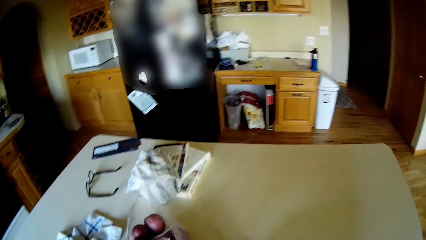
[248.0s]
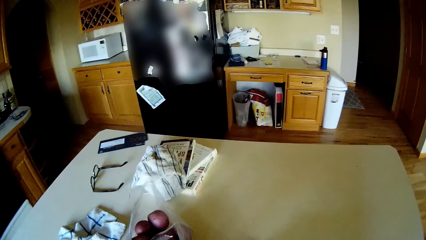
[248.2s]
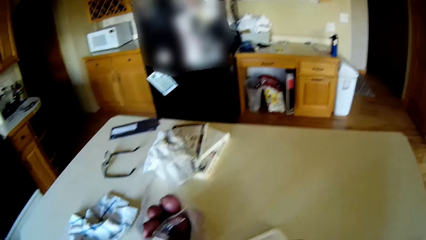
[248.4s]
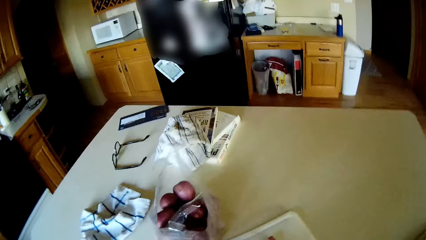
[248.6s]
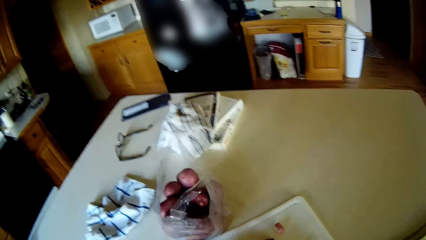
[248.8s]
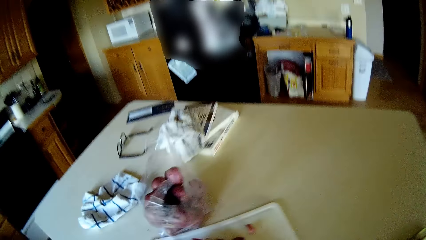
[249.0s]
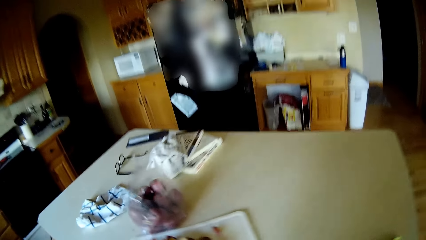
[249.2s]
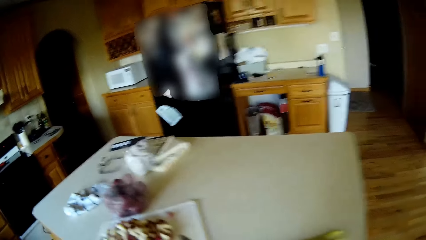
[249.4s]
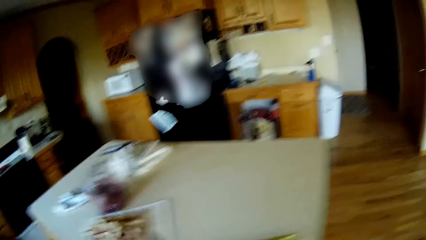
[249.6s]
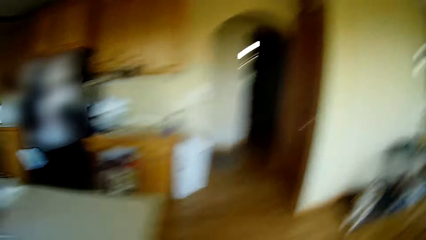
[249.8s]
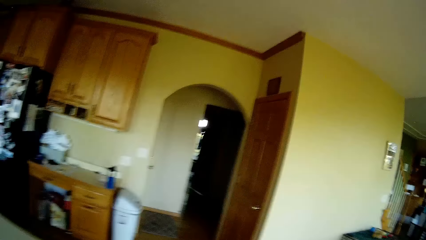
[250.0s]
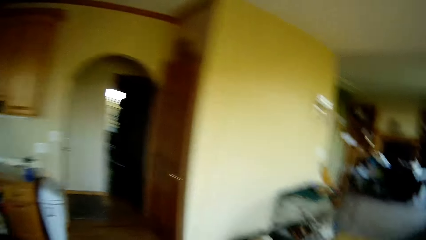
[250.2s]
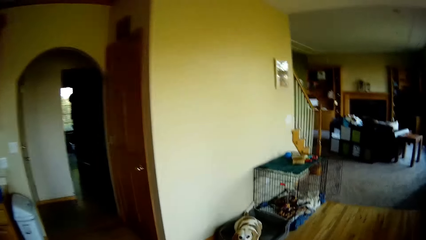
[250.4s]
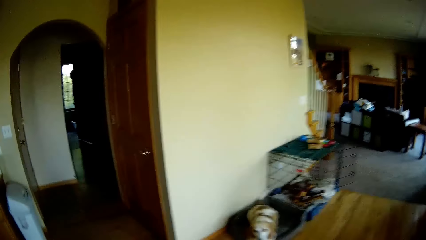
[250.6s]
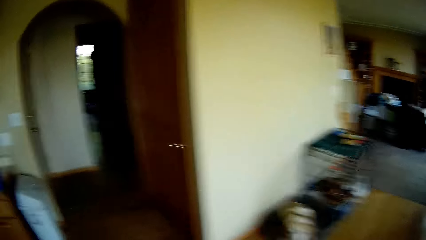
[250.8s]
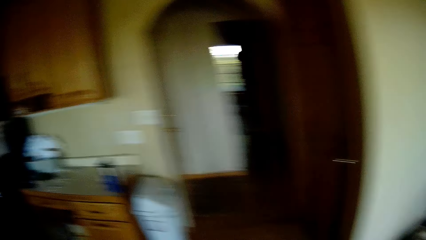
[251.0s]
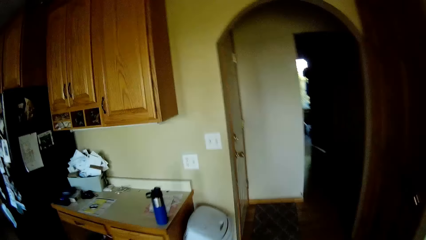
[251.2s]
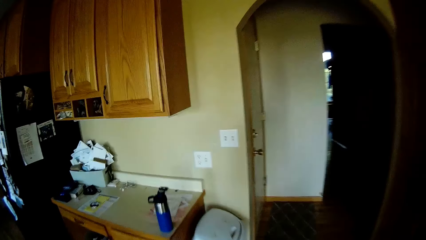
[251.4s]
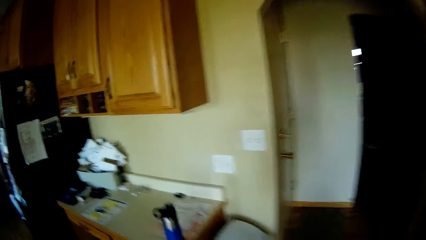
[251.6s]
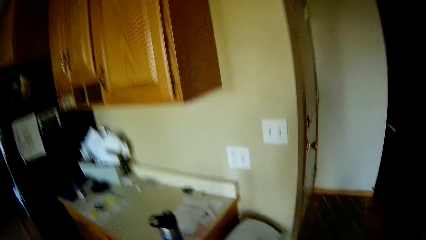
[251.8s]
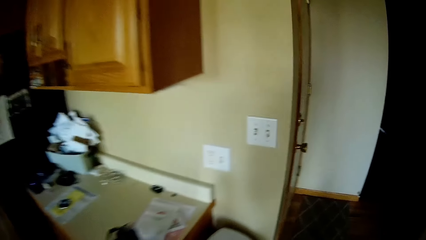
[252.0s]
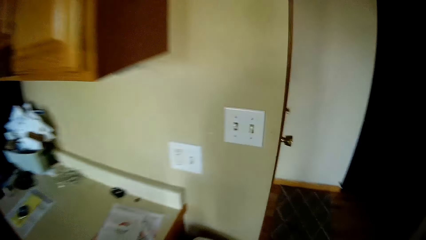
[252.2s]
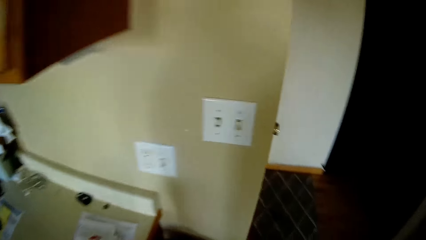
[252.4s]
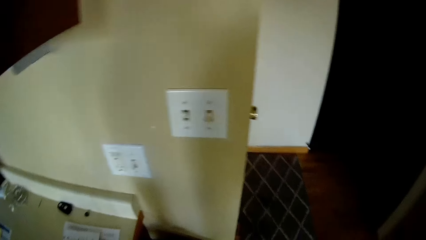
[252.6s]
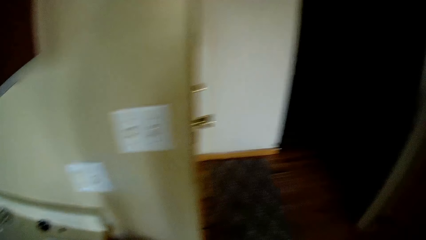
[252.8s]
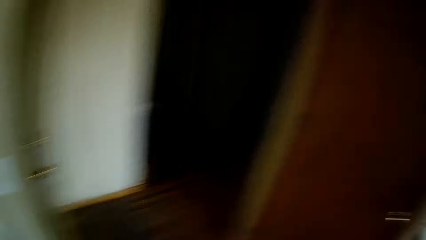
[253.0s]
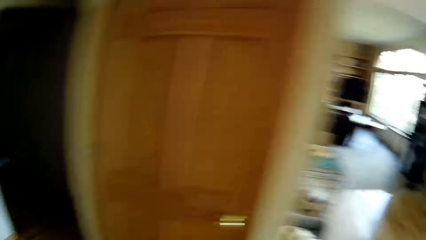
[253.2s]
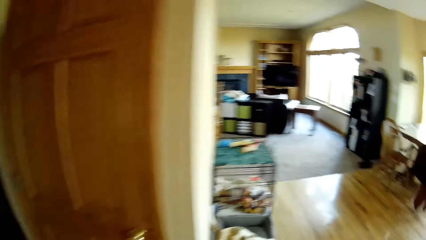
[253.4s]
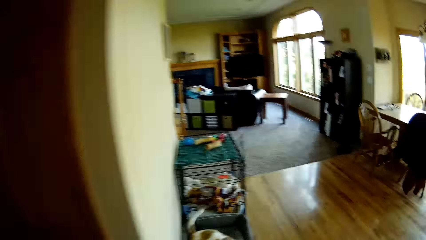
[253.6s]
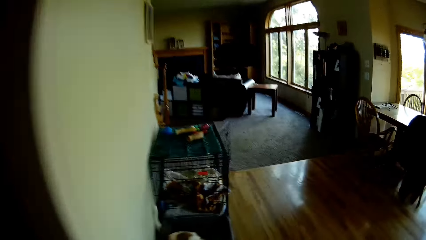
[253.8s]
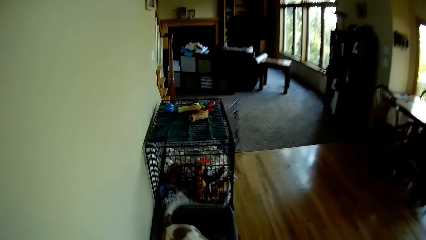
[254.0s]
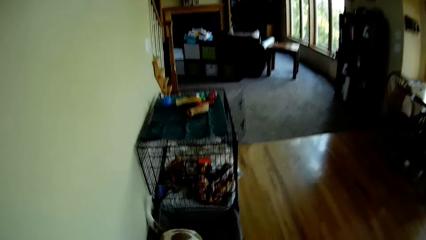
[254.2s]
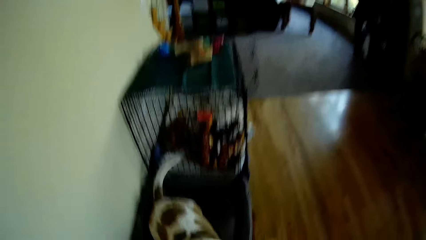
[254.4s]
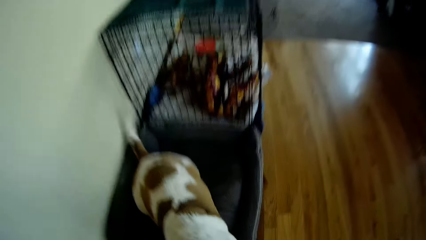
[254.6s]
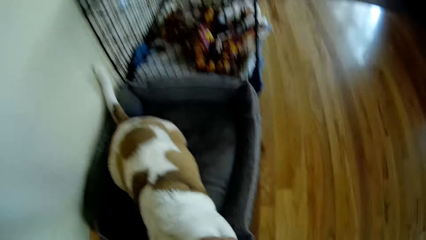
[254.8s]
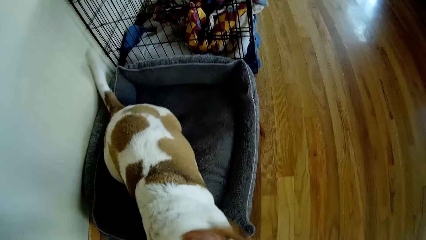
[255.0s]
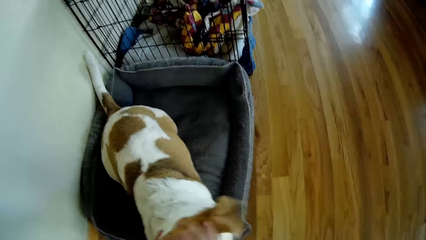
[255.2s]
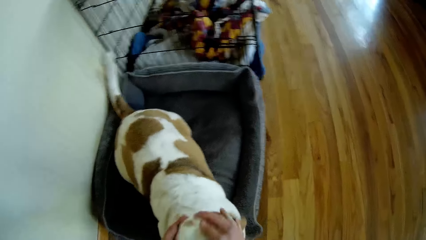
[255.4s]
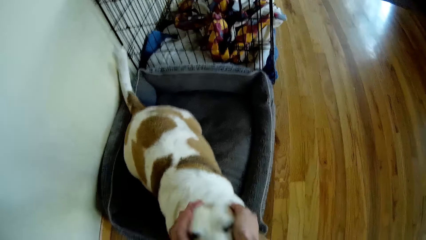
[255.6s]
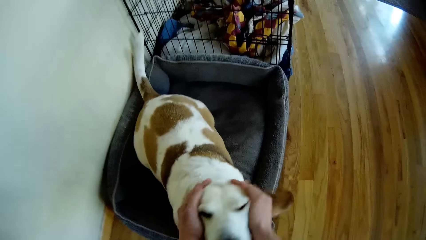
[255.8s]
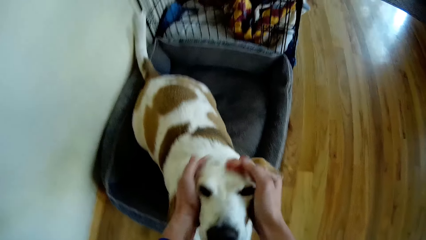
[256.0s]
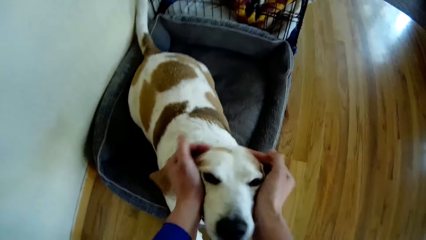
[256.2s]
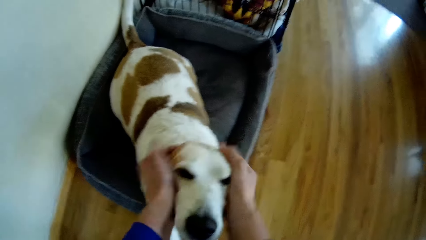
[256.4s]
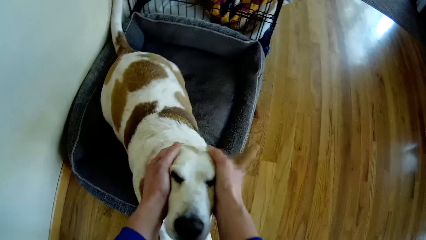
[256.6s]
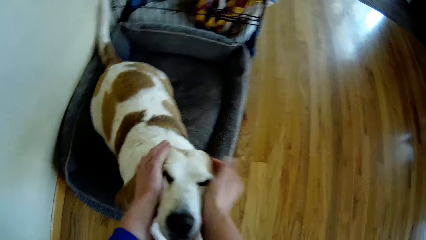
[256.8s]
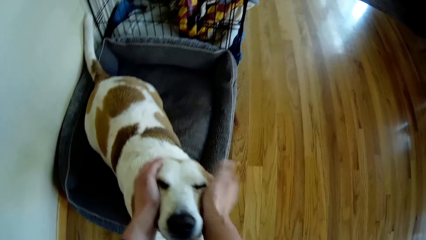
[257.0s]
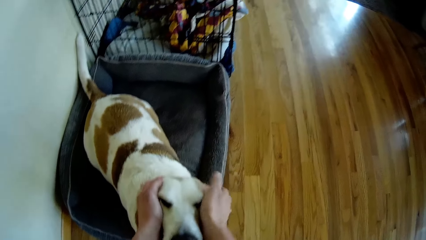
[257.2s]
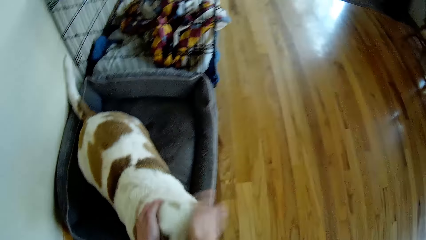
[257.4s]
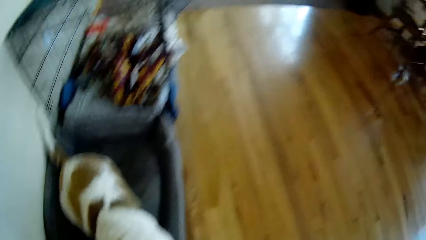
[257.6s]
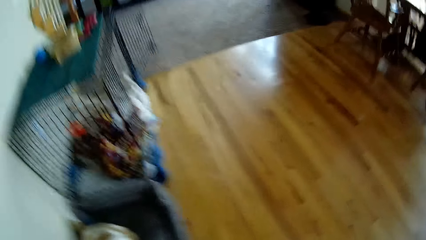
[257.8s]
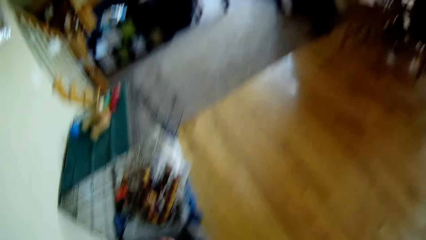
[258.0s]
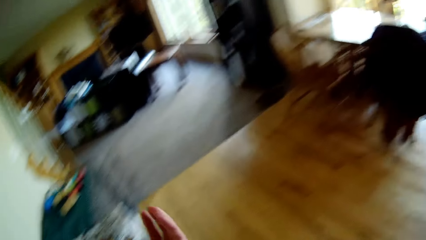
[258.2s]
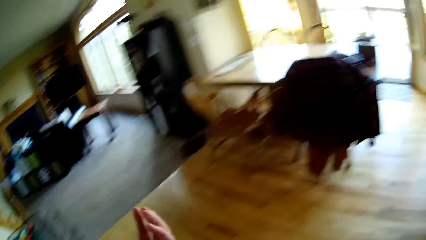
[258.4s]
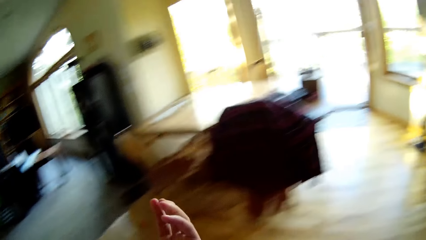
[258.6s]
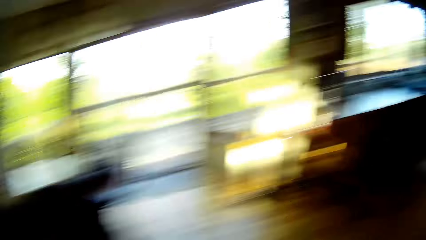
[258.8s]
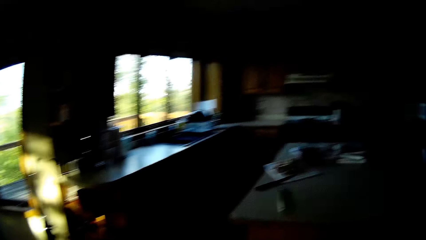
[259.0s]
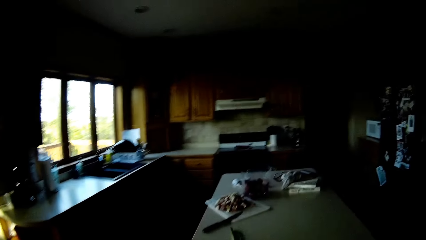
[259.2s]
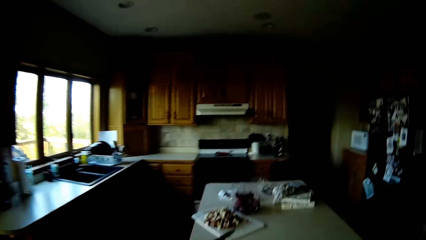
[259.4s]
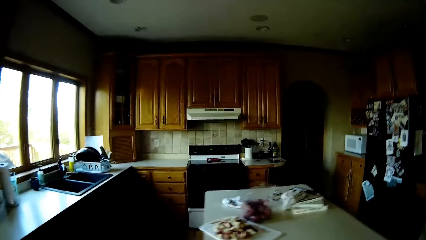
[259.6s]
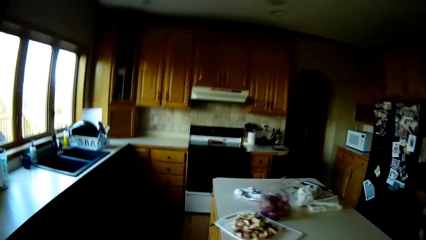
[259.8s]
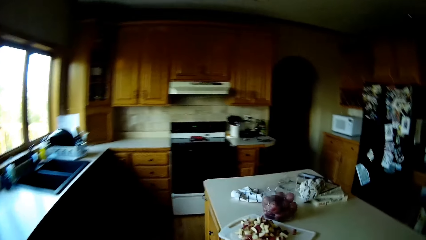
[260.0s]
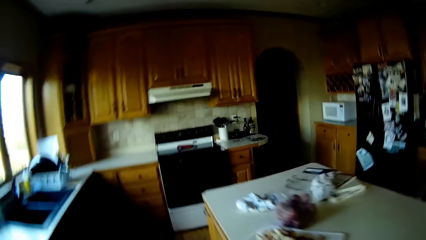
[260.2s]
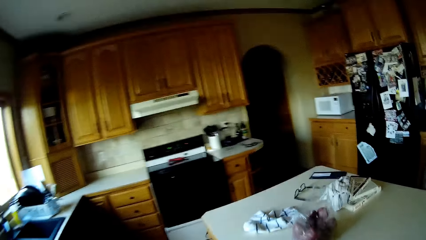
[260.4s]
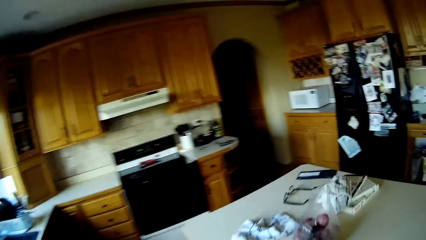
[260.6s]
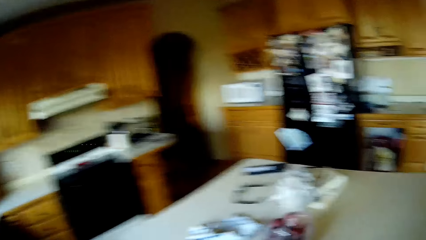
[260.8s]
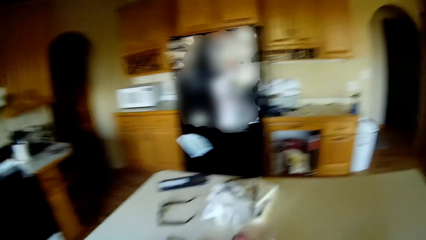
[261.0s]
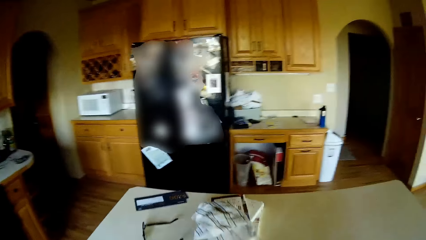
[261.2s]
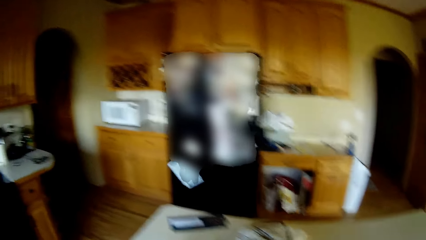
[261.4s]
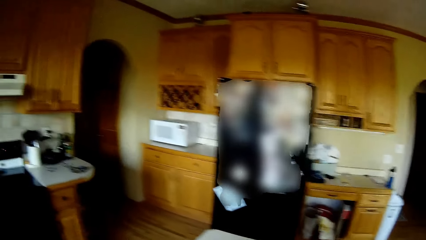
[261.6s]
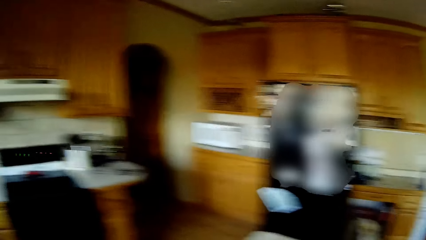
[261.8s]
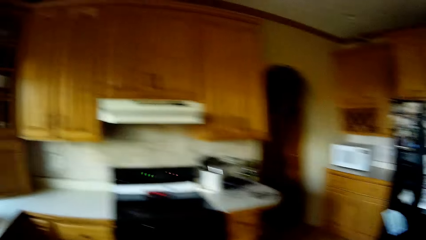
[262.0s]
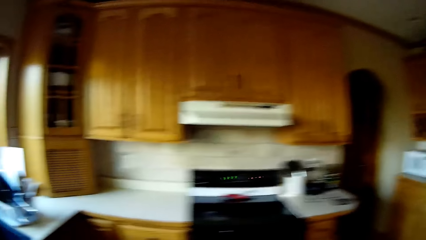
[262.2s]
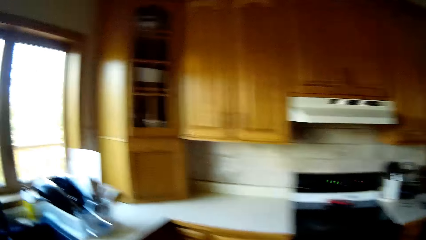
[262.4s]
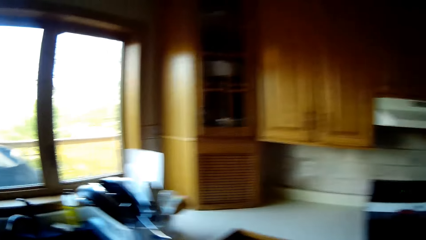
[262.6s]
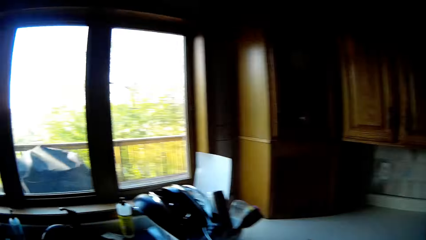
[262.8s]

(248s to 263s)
The camera wearer returns the mucus through the nose. She walks towards the switches. She strokes the dog with her hands. She talks and moves toward the working table.
